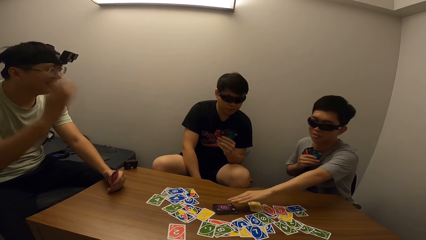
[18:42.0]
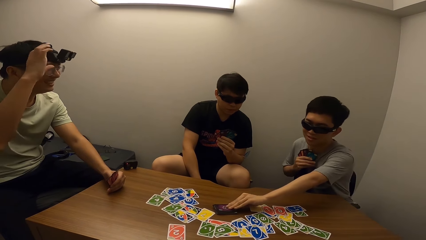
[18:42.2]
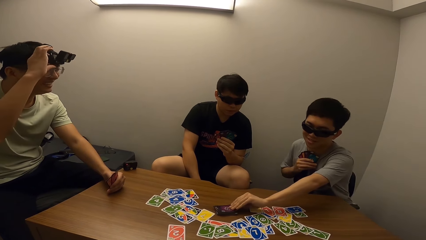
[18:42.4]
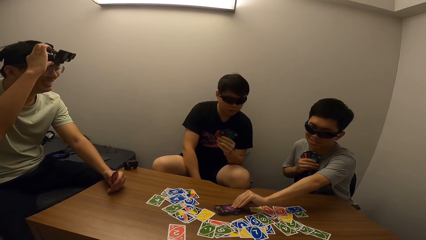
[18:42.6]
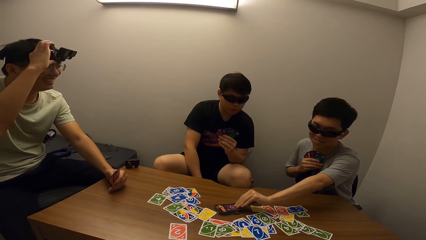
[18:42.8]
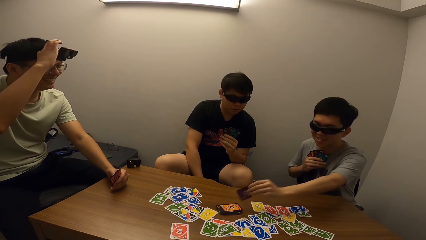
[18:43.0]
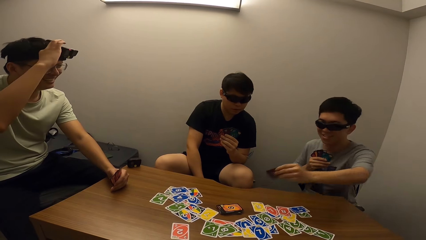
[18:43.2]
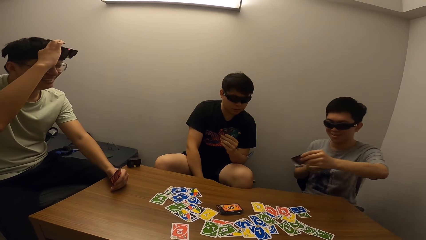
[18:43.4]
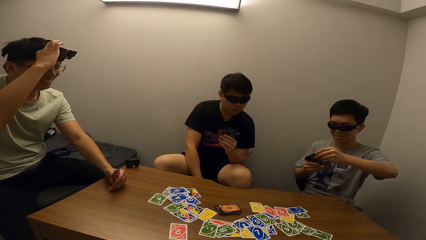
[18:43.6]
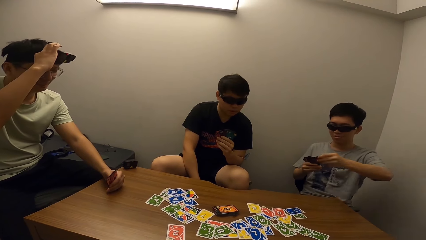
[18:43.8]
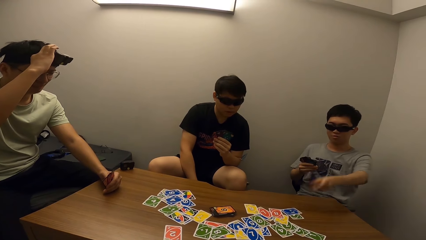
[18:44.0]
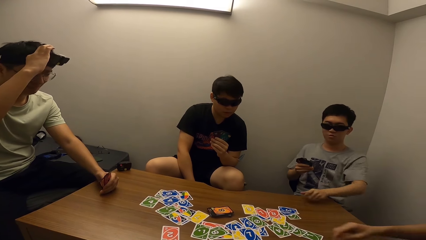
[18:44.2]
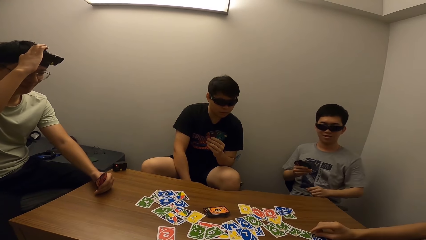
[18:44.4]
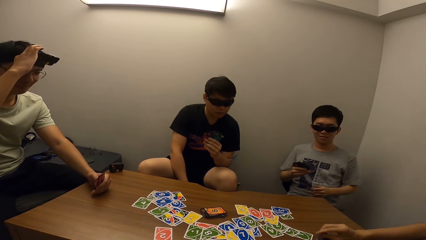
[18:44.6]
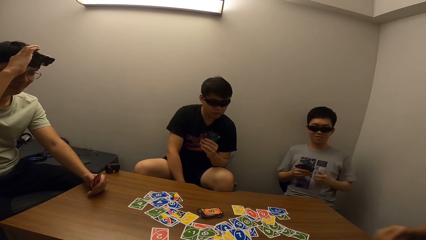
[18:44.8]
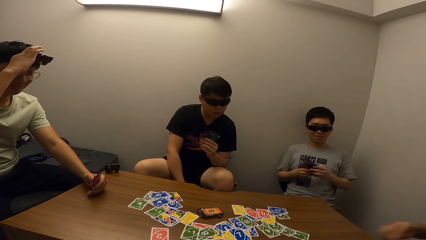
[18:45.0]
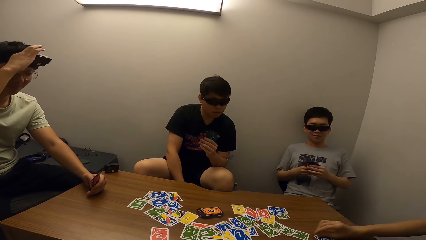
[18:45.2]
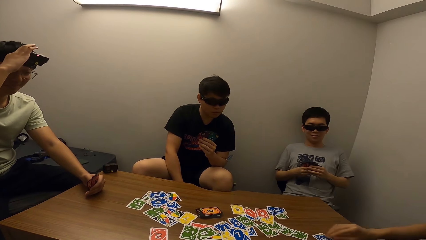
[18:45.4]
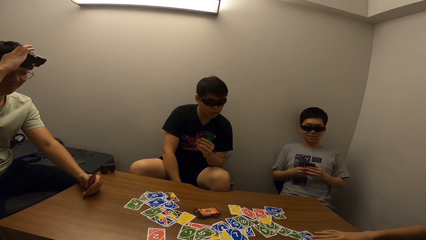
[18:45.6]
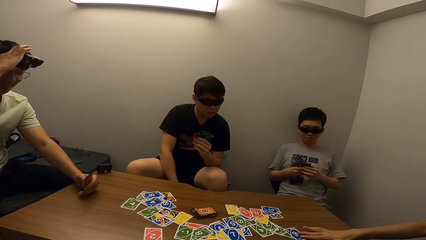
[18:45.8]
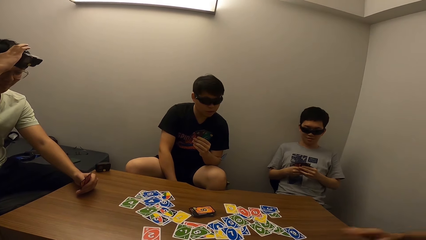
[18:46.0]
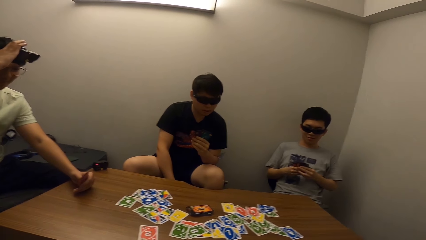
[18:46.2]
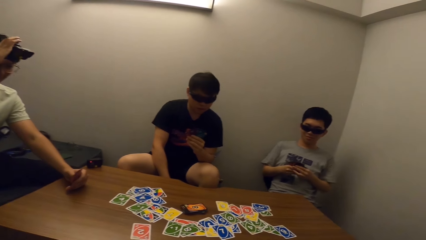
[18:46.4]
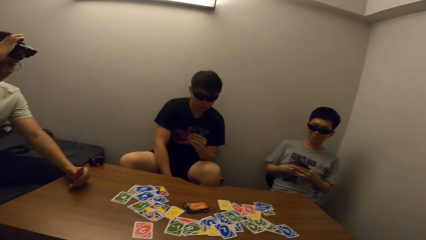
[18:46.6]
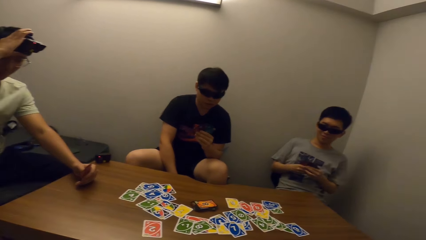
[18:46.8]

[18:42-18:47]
A man picks a card. A person adjusts his camera.

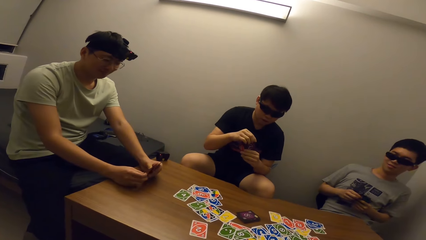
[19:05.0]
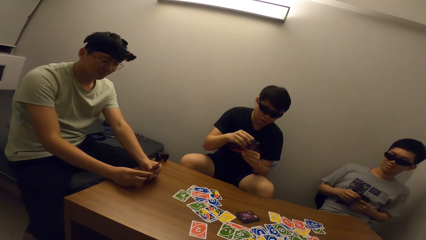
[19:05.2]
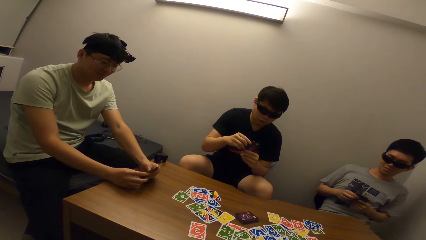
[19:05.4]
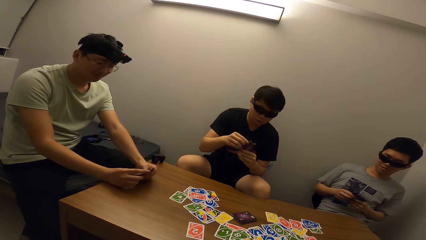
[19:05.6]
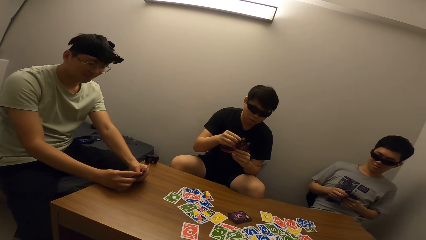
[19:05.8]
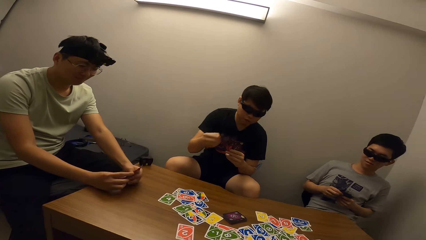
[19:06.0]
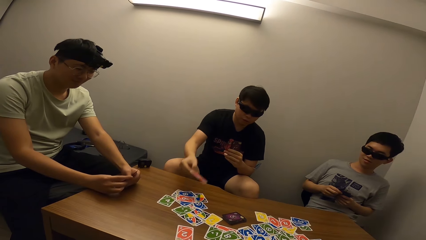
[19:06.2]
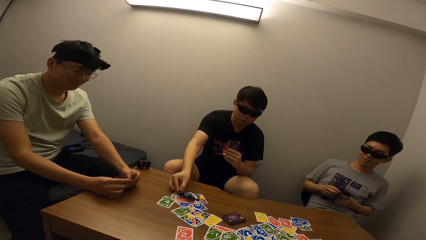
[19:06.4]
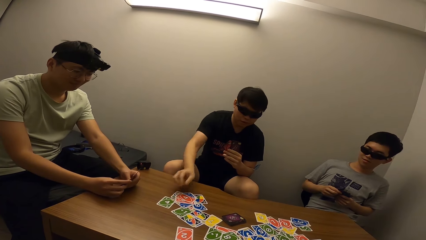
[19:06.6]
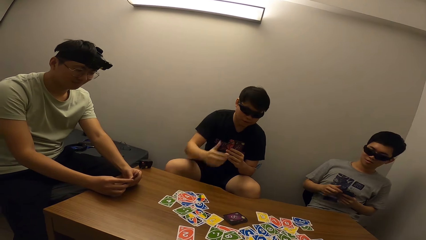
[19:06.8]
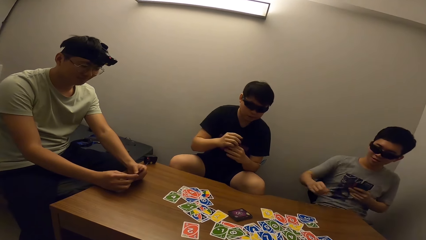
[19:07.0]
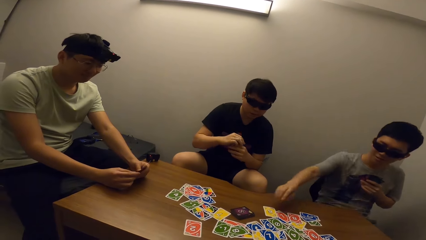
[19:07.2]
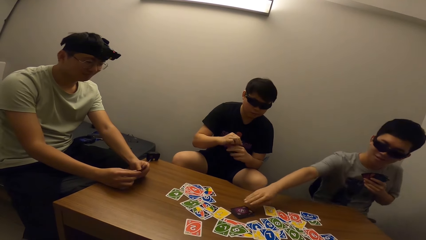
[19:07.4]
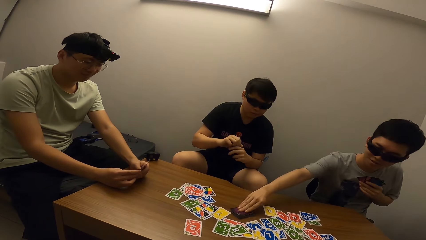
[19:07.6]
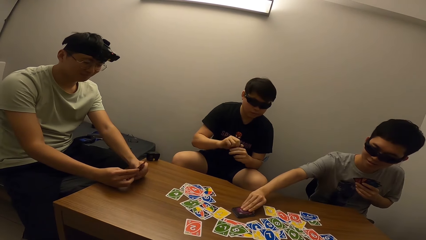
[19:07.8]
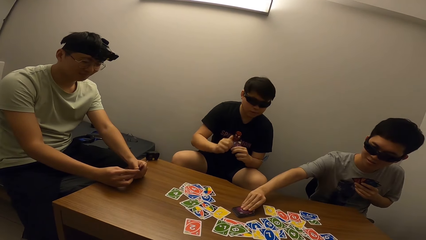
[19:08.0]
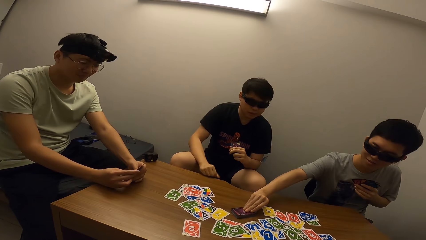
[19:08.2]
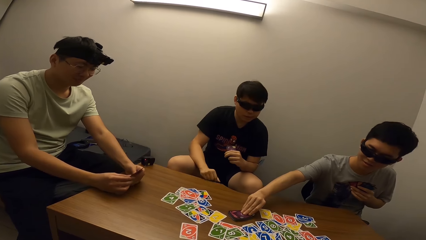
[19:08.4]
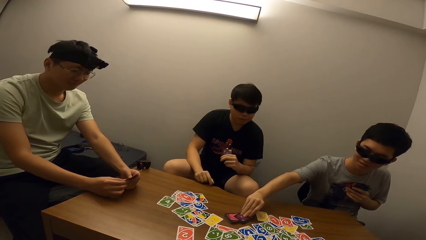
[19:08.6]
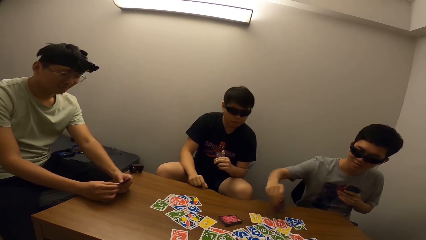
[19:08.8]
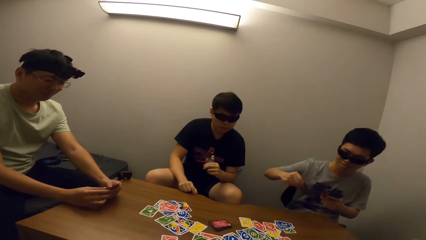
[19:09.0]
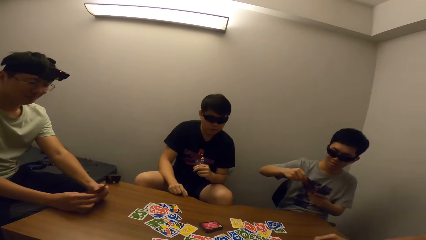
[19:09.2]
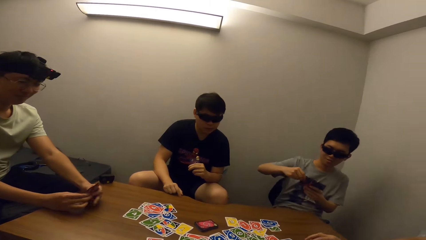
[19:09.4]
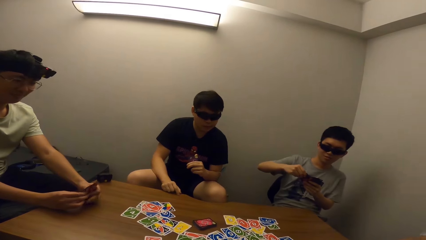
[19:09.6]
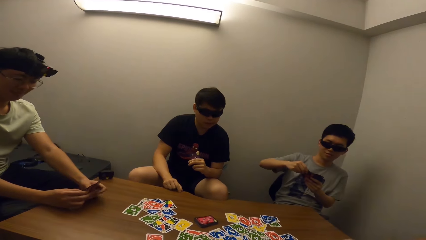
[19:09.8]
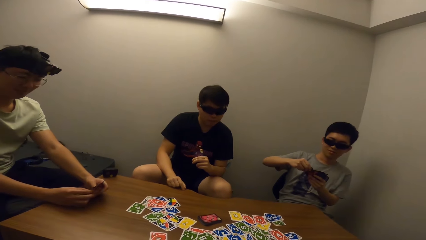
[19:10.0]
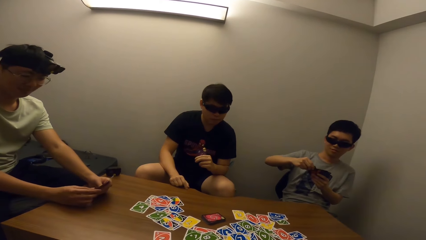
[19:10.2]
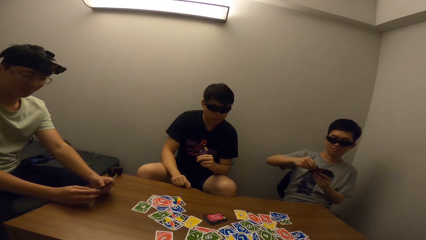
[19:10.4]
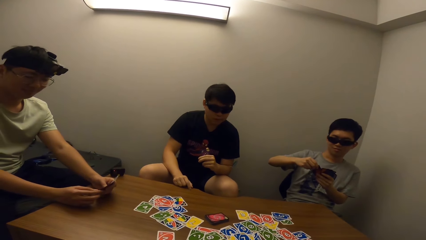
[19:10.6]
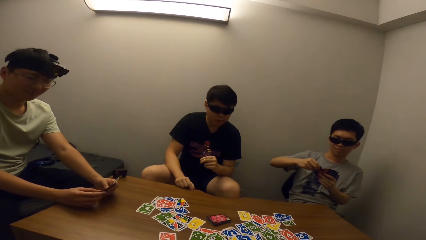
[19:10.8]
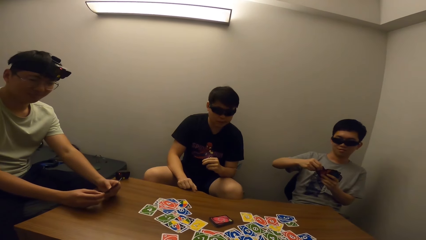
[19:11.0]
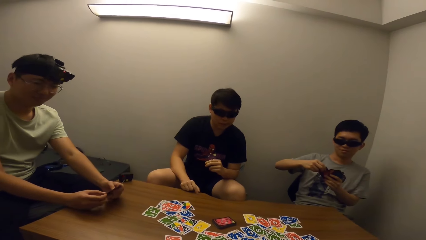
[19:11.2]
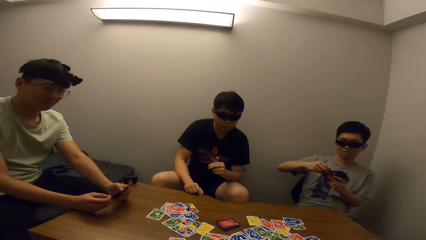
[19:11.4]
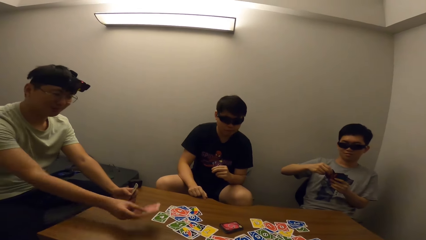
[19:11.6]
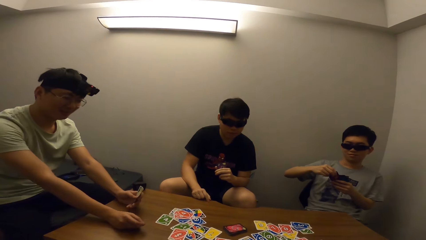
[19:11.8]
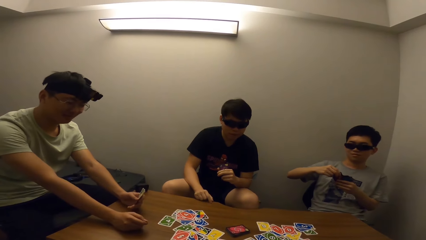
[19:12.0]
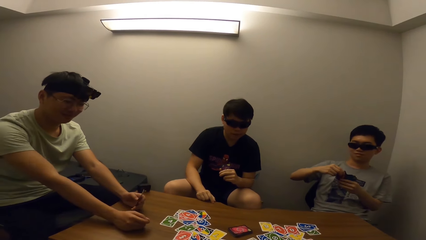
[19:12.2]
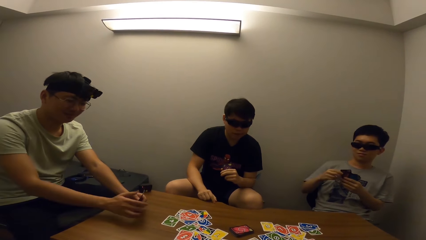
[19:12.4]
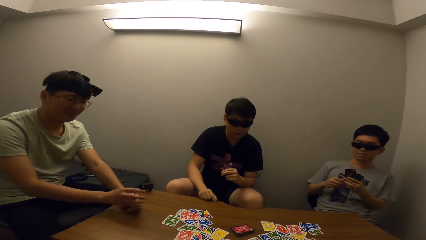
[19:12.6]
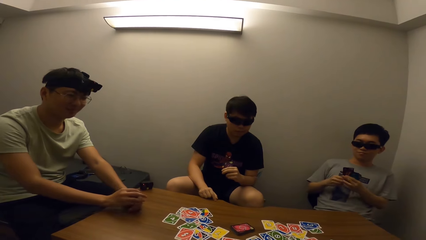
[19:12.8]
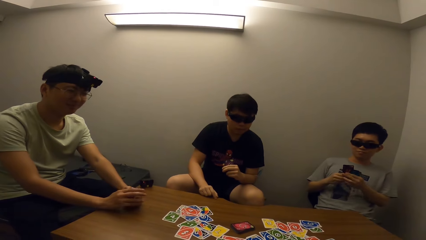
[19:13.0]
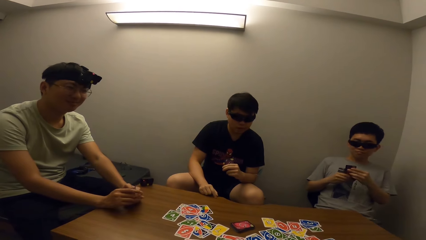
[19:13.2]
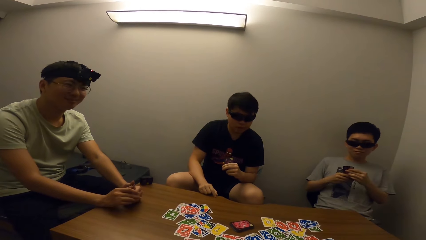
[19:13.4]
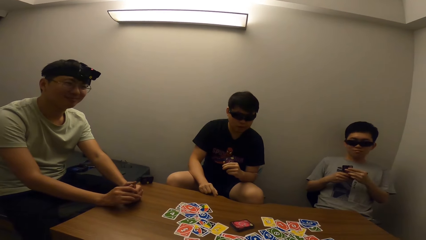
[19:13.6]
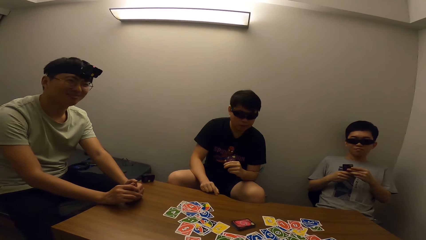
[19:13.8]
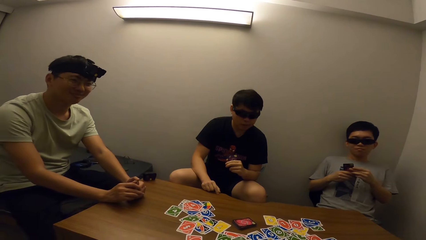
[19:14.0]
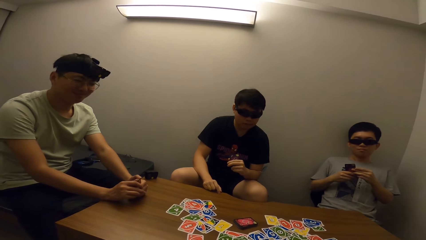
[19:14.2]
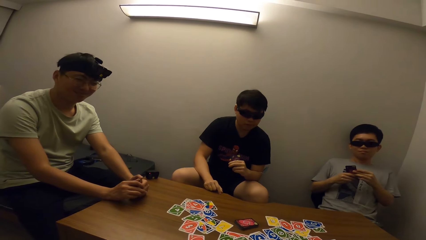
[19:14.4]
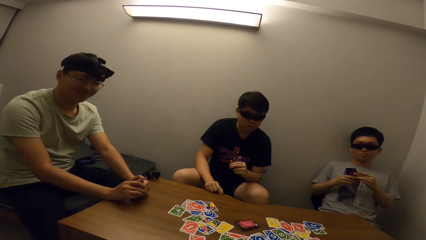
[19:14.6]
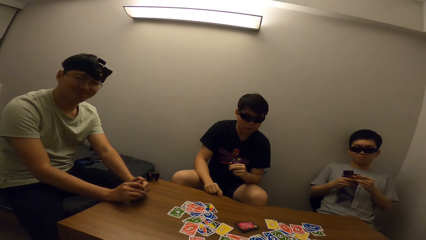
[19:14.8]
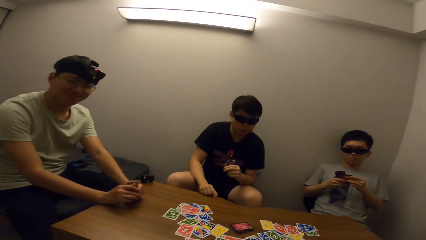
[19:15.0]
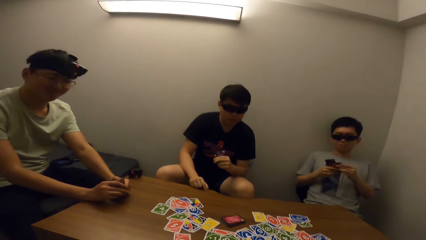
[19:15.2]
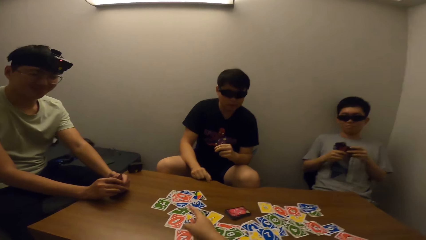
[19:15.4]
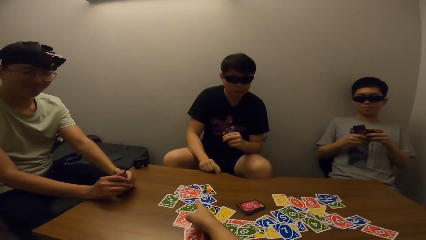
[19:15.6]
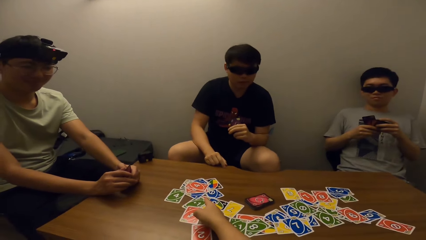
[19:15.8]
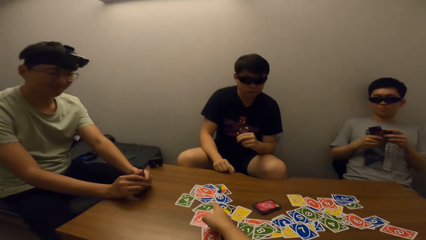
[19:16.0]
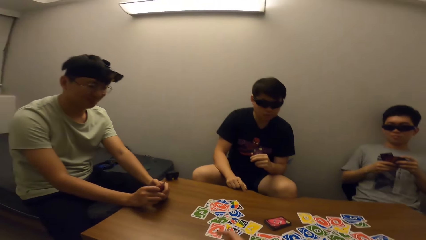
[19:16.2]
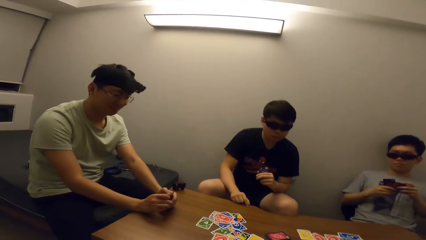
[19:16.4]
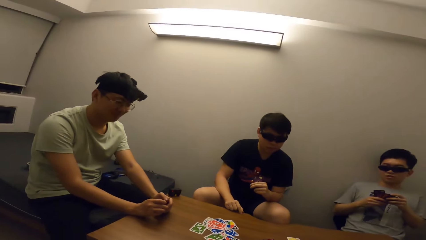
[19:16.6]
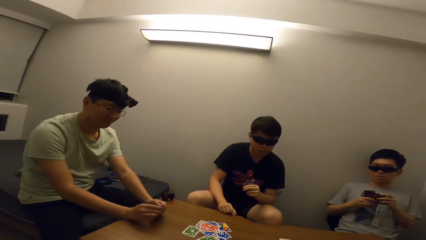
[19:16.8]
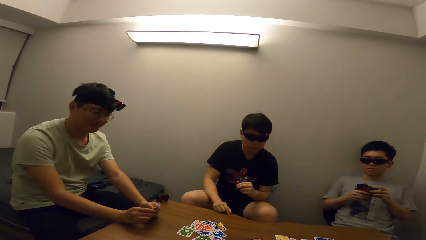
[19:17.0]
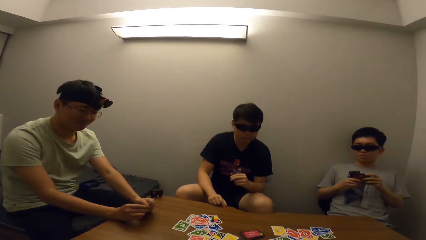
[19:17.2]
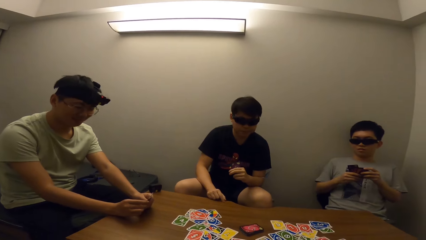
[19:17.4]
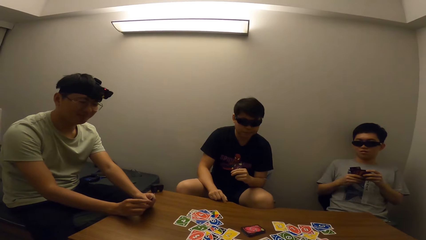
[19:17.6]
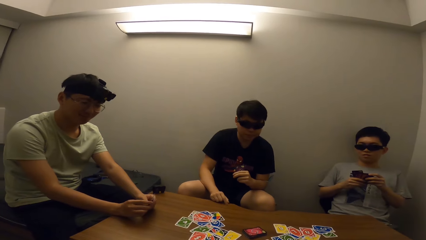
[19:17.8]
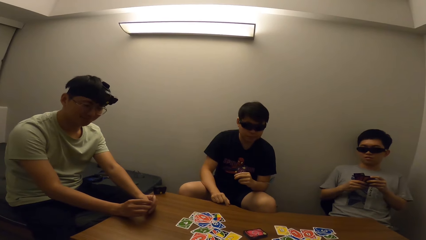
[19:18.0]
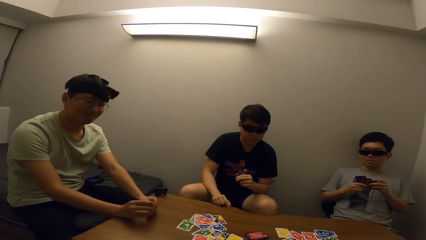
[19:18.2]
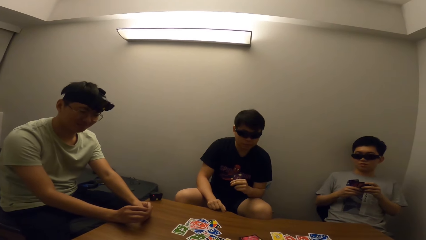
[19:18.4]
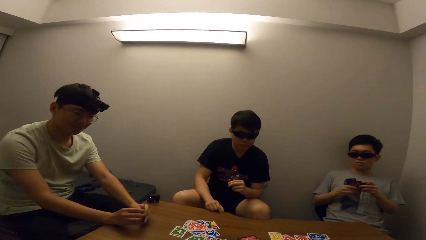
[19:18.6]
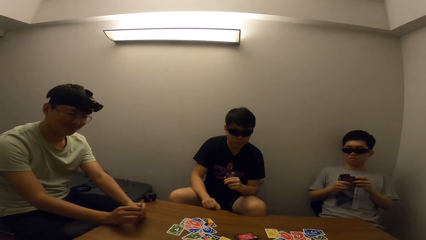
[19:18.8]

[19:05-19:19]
A man drops a card. Another man picks a card.
